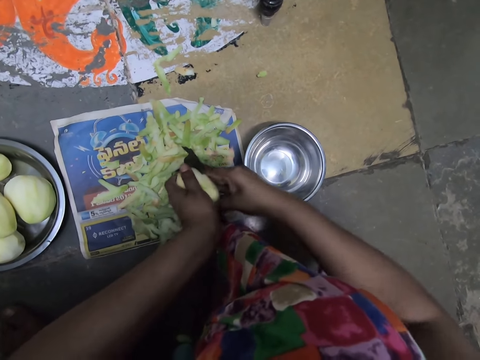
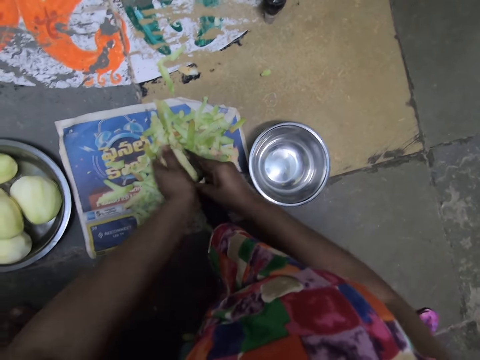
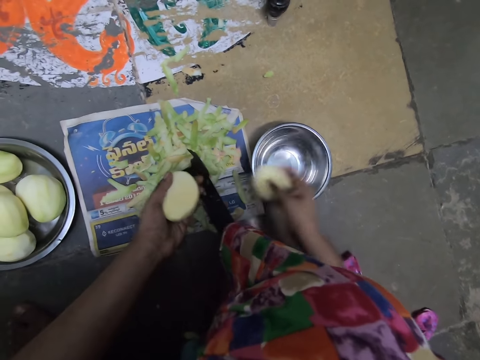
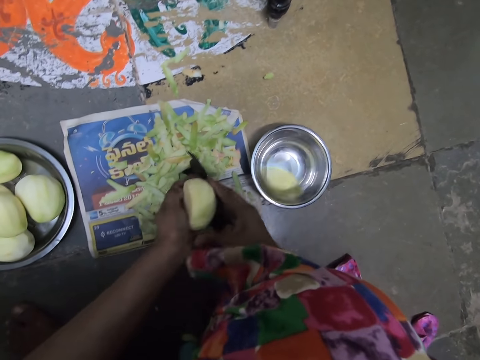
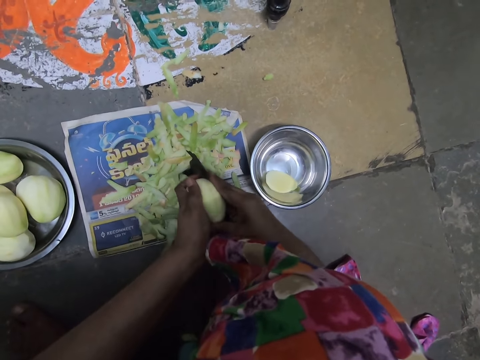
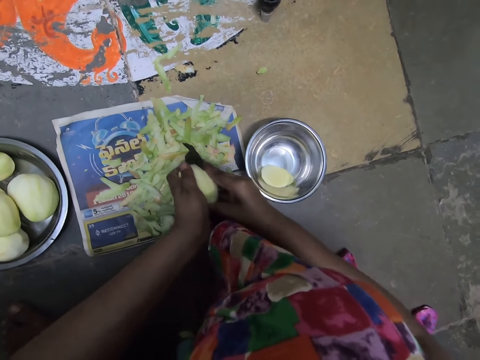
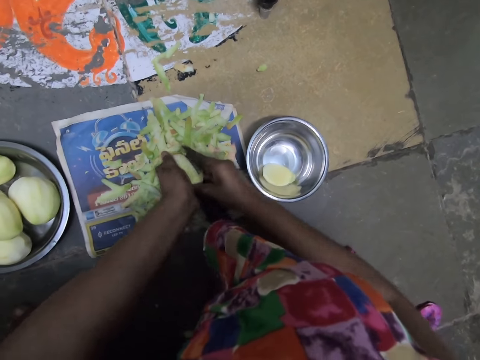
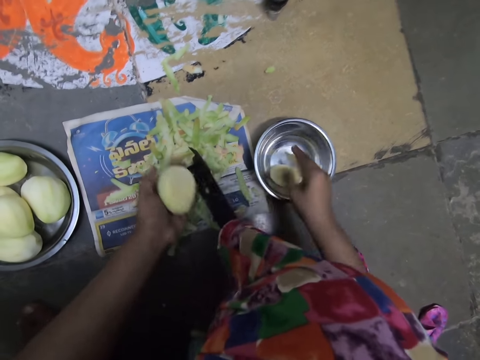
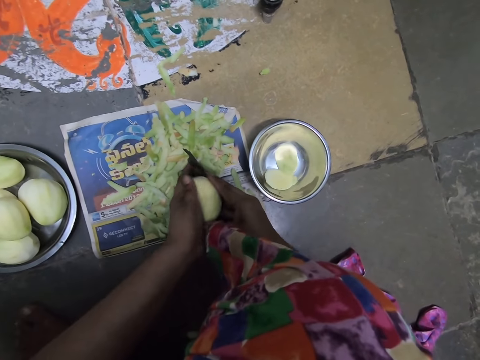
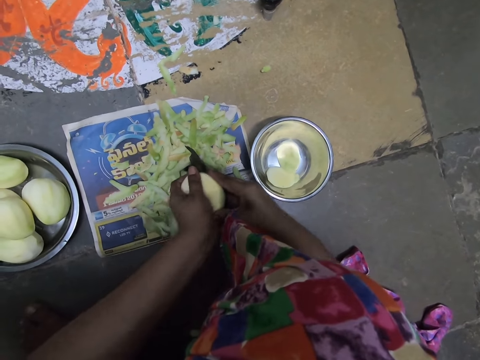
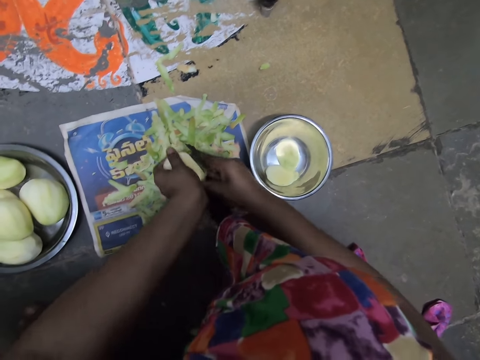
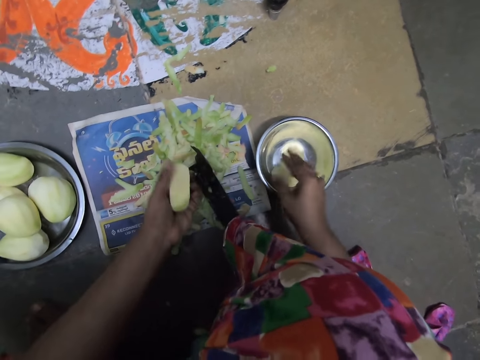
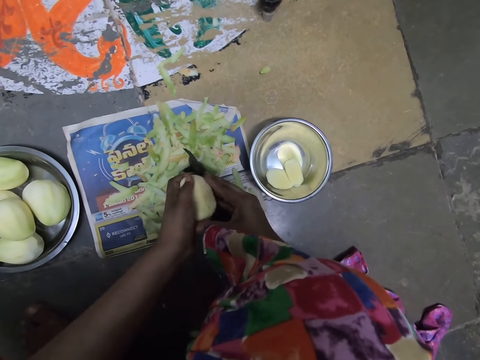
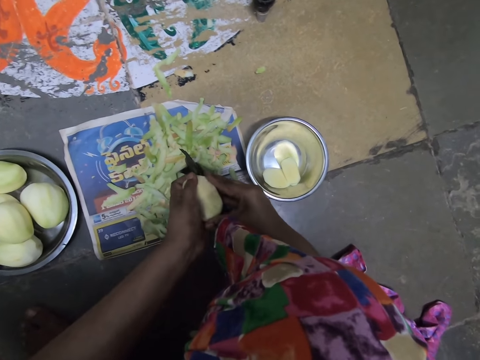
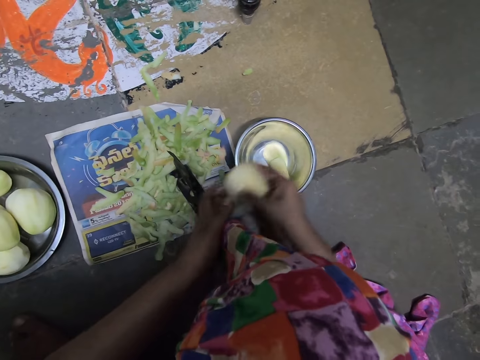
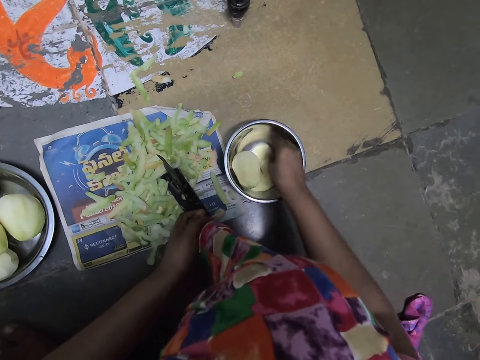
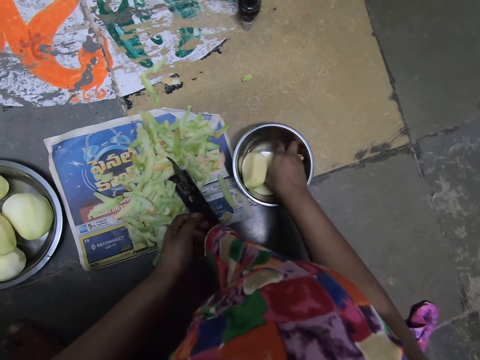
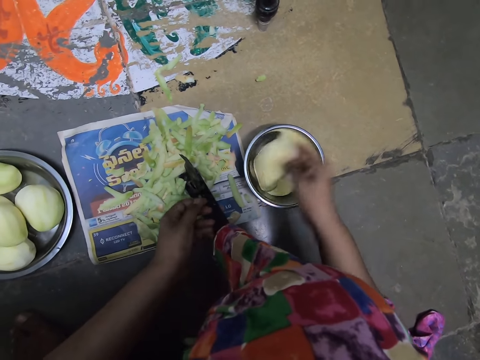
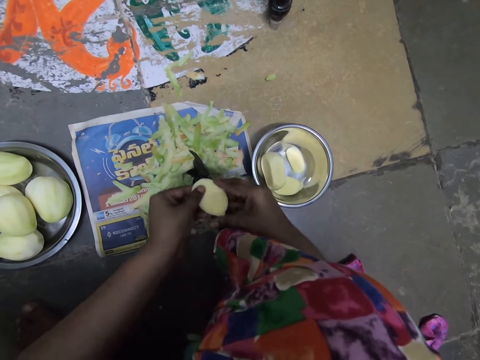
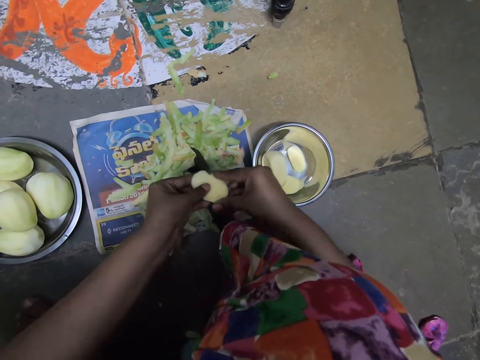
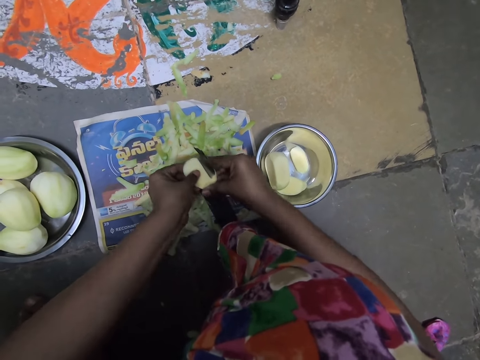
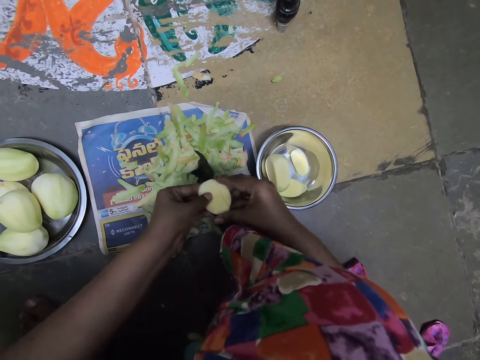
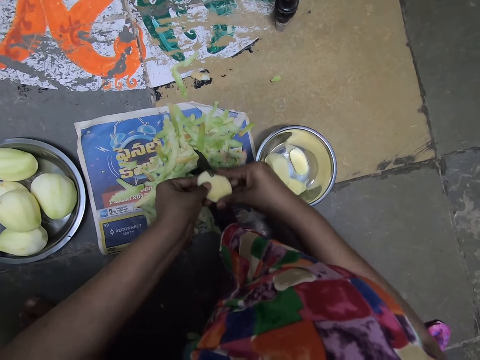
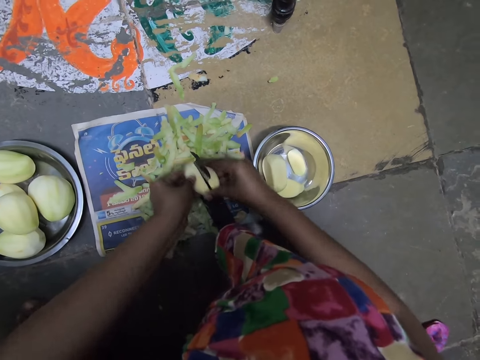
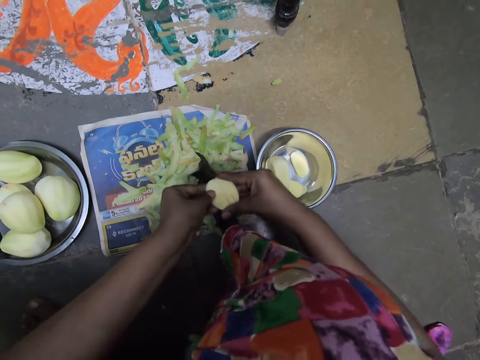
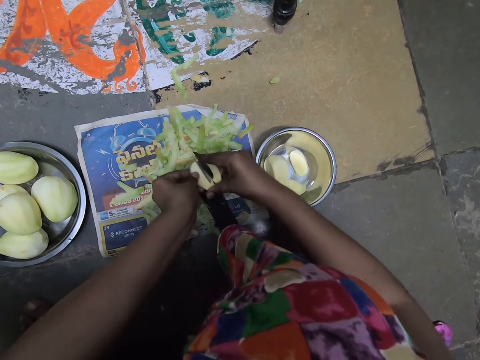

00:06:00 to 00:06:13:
The camera wearer cuts the mango with the cutter. She drops the mango in her right hand on the plate. She holds the mango on the cutter with both hands. She chops the mango in both hands on the slicer. She drops the mango in her right hand on the plate. She chops the mango in both hands on the slicer. She holds the mango on the cutter with both hands. She drops the mango in her right hand on the plate. She holds the mango on the cutter with both hands. She drops the mango in her right hand on the plate. She picks the mango from the plate with her right hand. She holds the piece of the mango with both hands on the cutter. She chops the mango in both hands on the slicer.

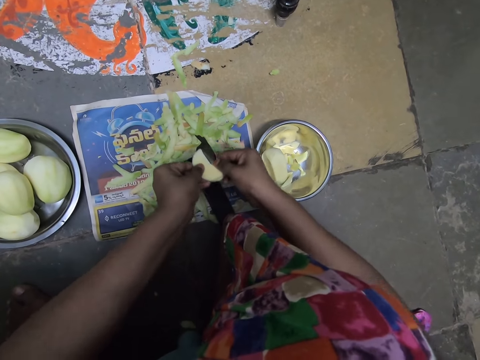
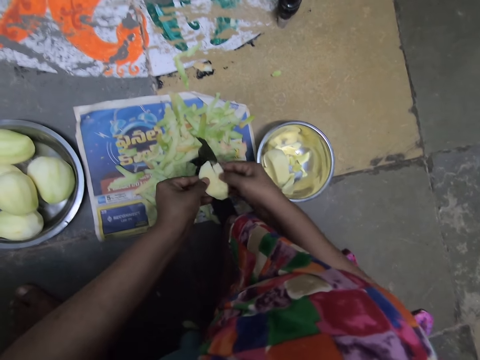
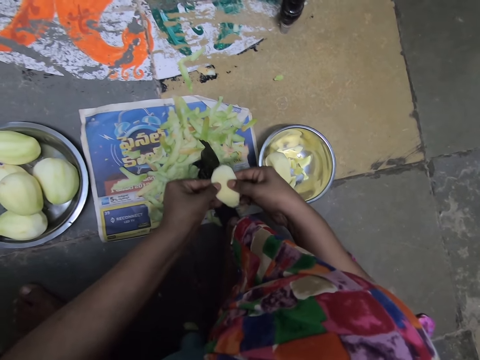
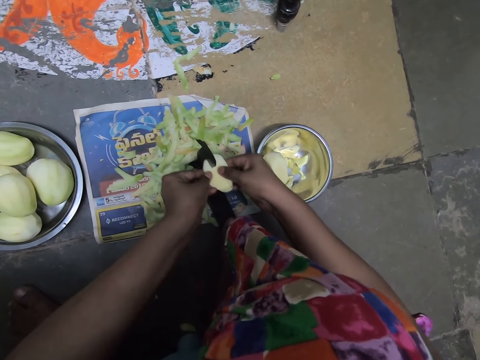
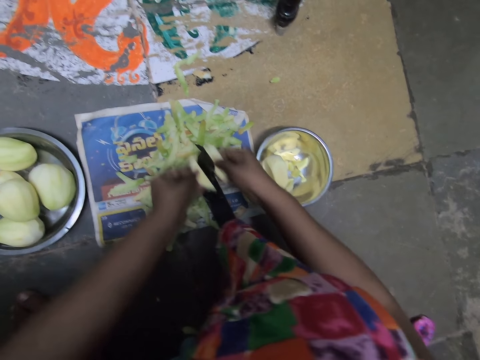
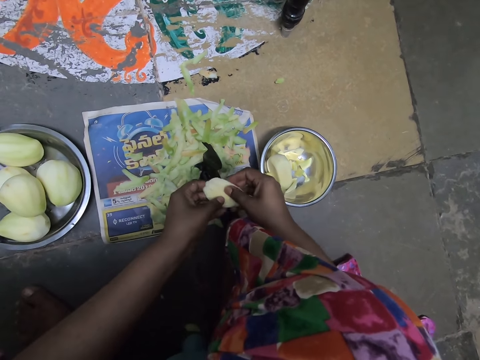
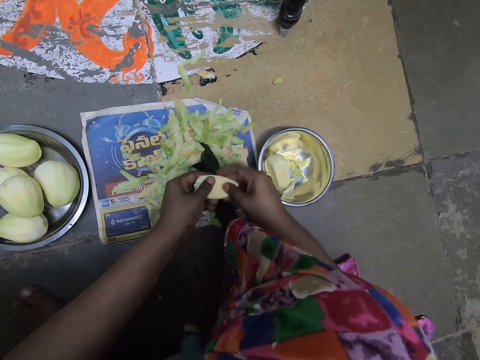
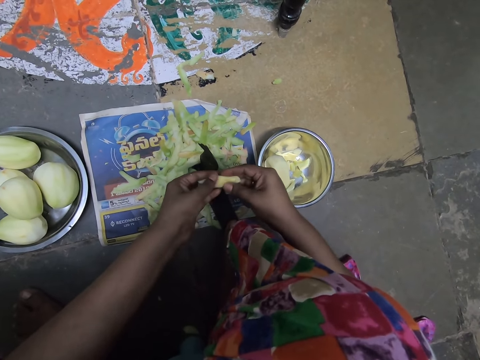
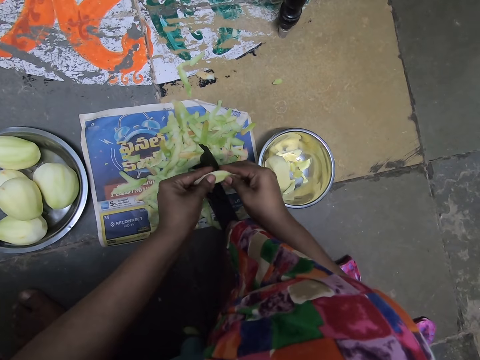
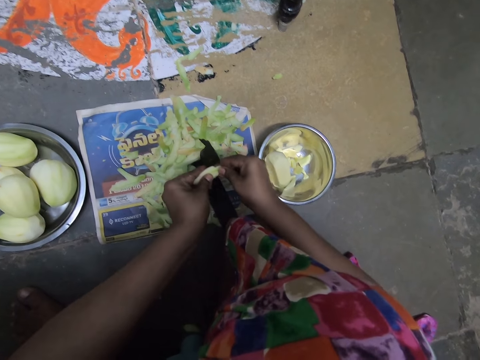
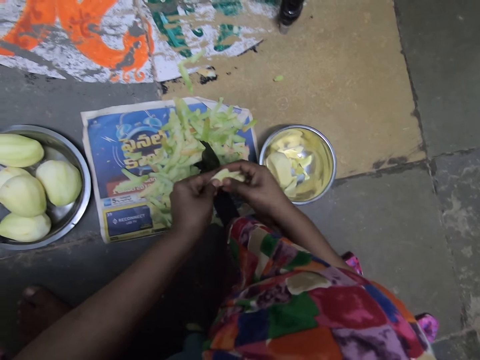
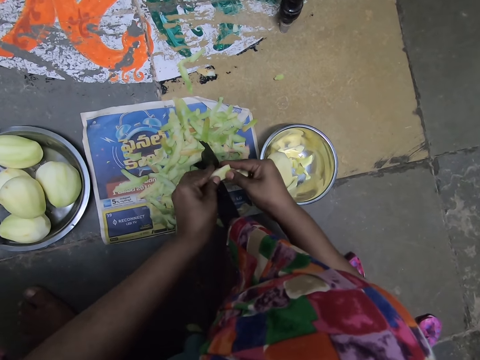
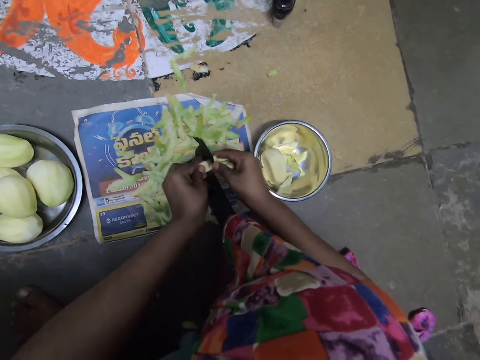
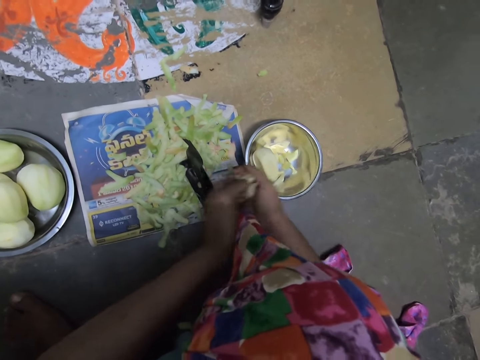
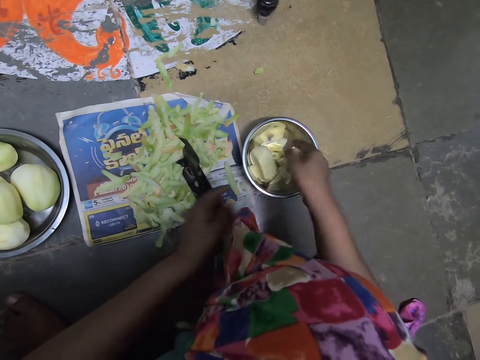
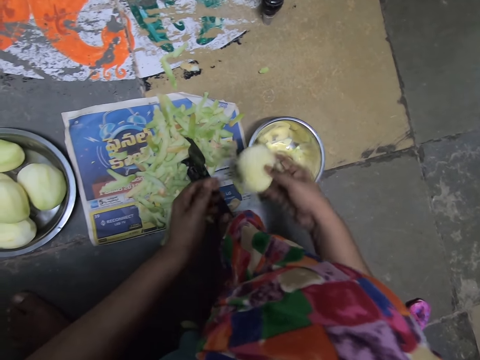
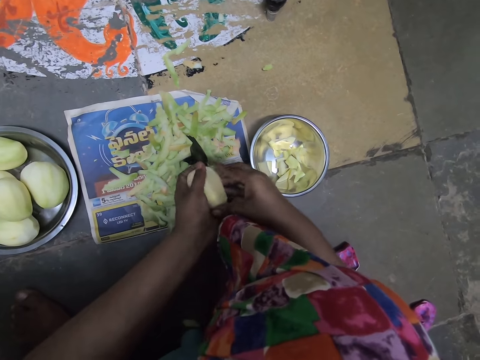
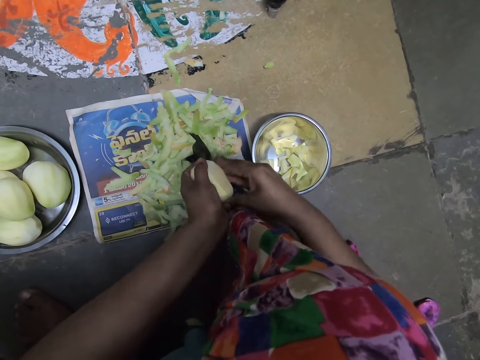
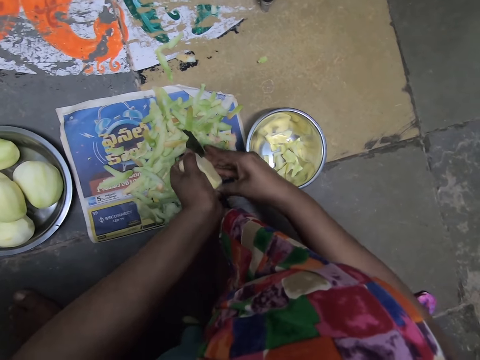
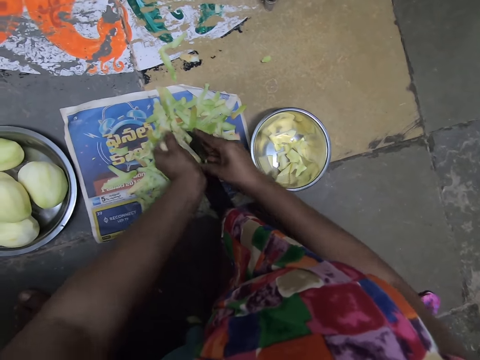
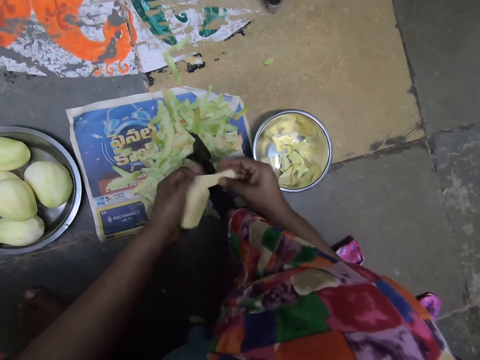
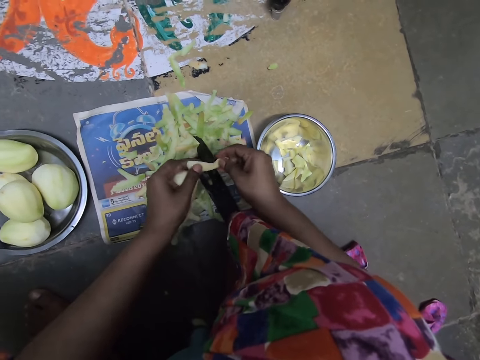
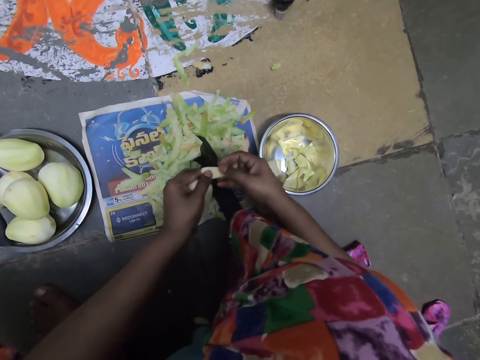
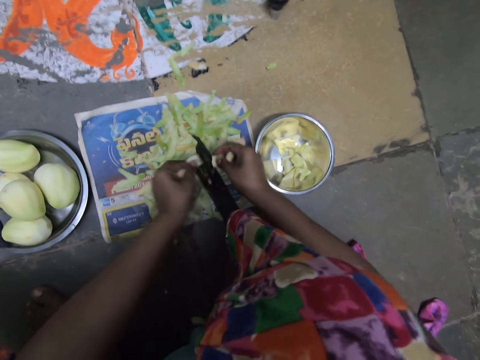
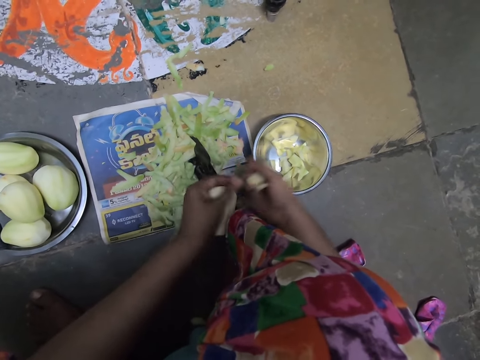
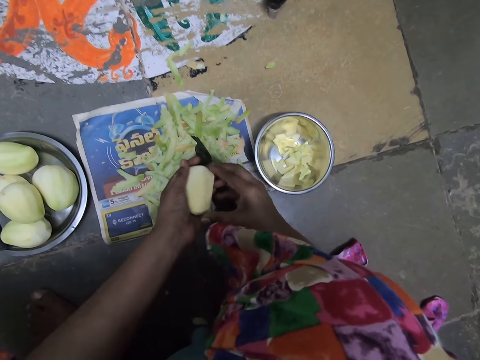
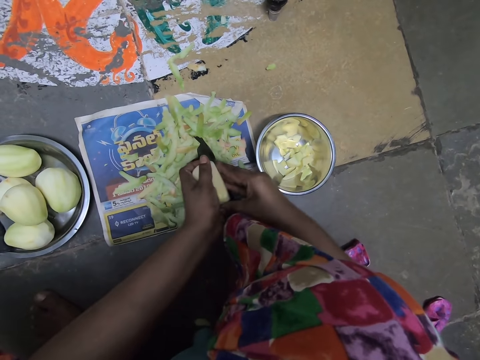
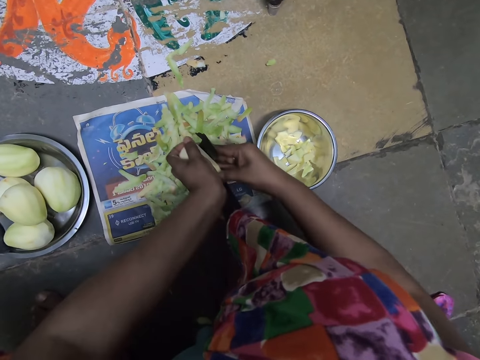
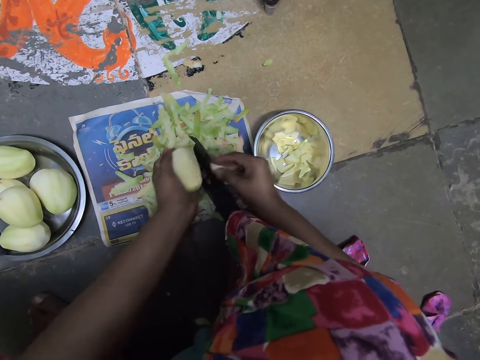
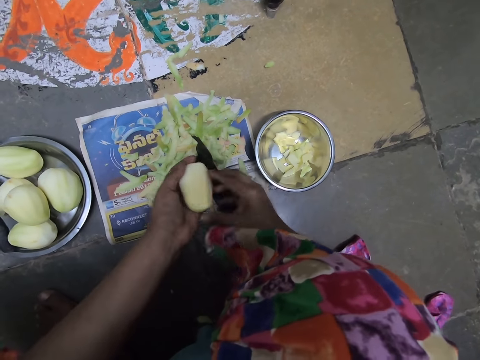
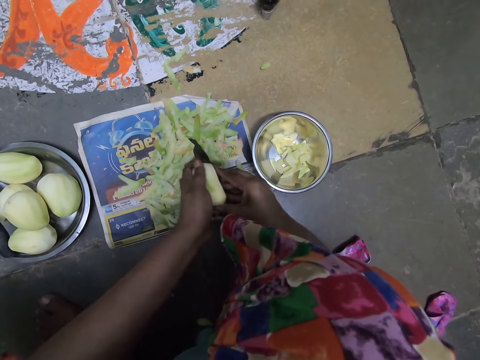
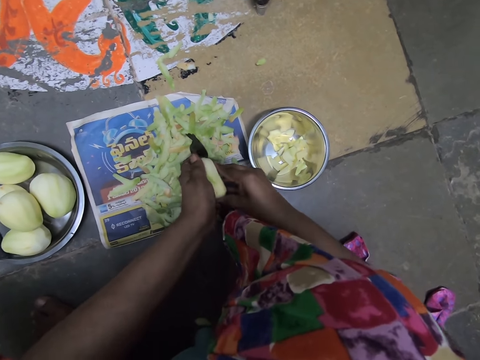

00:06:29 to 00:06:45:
The camera wearer cuts the piece of the mango with the cutter. She passes the pieces of mangos from her left hand to her right hand. She drops the pieces of mangos in the plate on the floor with her right hand. She picks the mango from the plate with her right hand. She chops the mango in both hands on the slicer. She holds the piece of the mango with both hands on the cutter. She drops the pieces of mangos in the plate on the floor with her right hand. She holds a piece of the mango with the left hand. She chops the mango in both hands on the slicer. She holds the piece of the mango with both hands on the cutter. She drops the pieces of mangos in the plate on the floor with her right hand. She holds the piece of the mango with both hands on the cutter. She chops the mango in both hands on the slicer.
